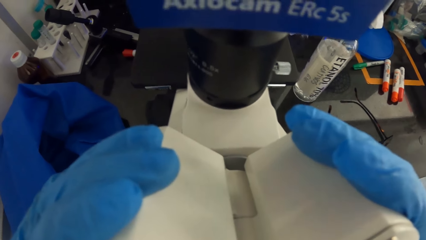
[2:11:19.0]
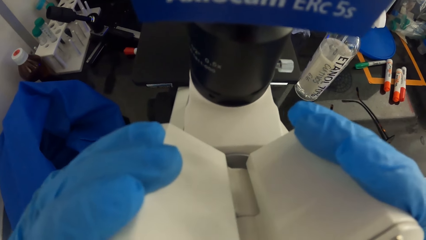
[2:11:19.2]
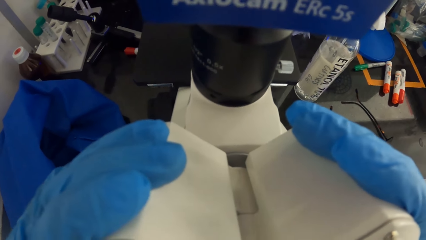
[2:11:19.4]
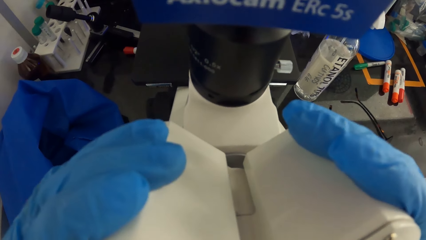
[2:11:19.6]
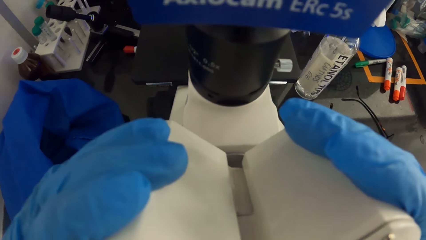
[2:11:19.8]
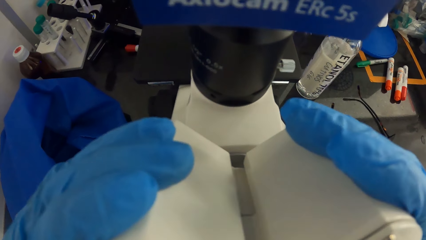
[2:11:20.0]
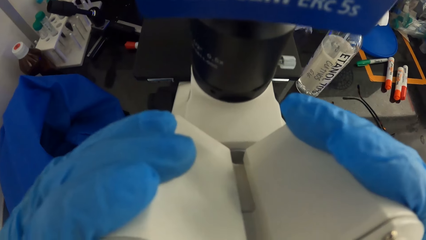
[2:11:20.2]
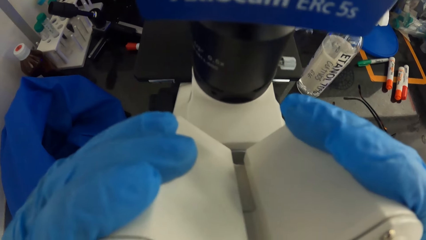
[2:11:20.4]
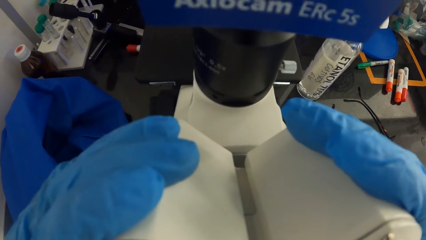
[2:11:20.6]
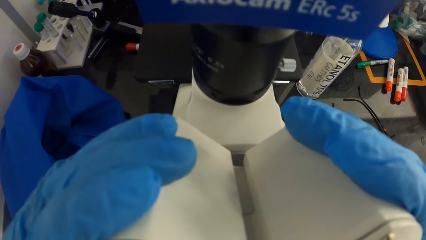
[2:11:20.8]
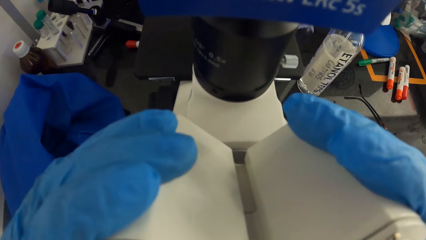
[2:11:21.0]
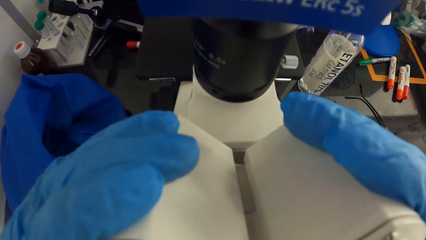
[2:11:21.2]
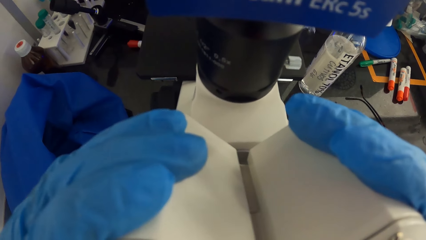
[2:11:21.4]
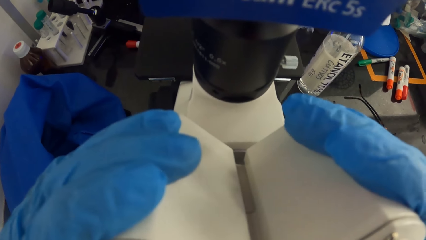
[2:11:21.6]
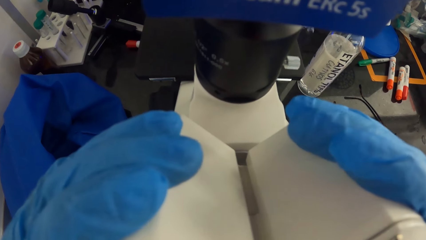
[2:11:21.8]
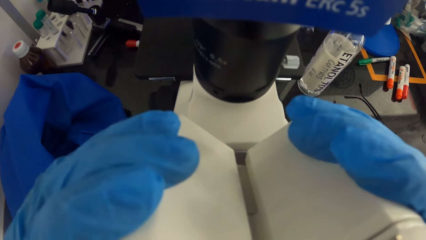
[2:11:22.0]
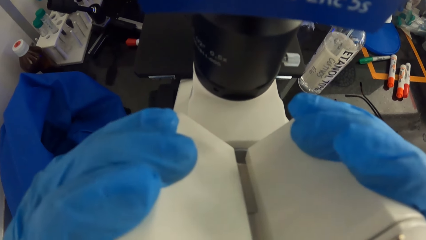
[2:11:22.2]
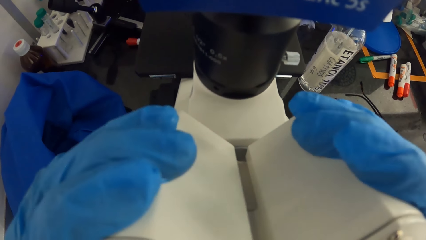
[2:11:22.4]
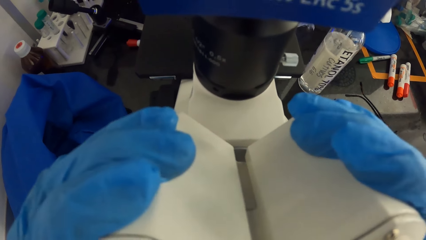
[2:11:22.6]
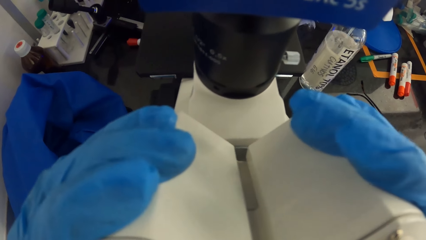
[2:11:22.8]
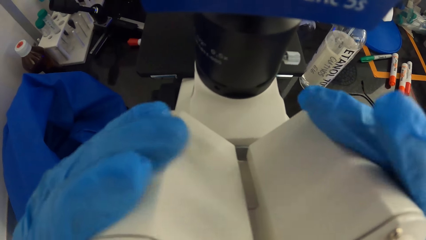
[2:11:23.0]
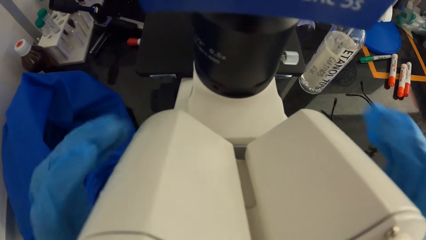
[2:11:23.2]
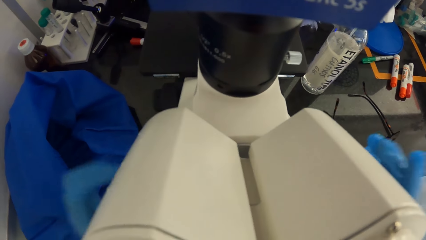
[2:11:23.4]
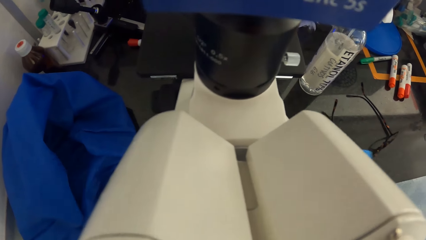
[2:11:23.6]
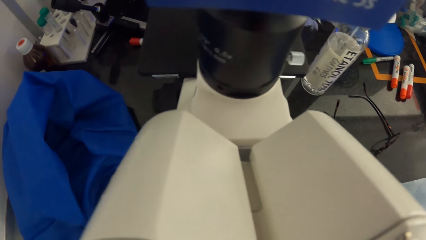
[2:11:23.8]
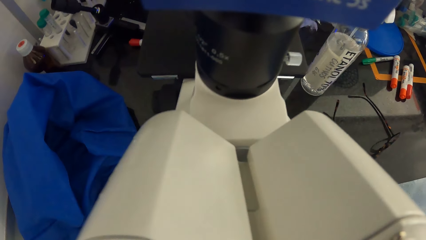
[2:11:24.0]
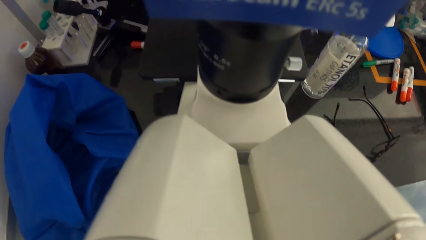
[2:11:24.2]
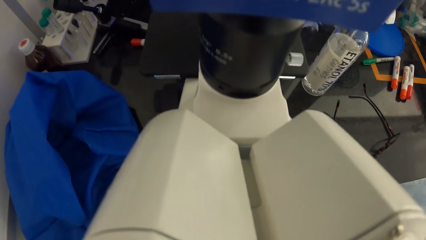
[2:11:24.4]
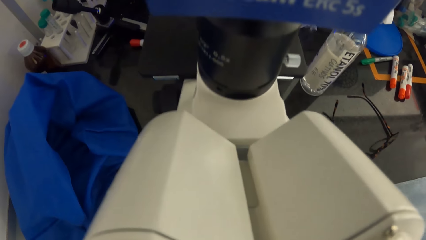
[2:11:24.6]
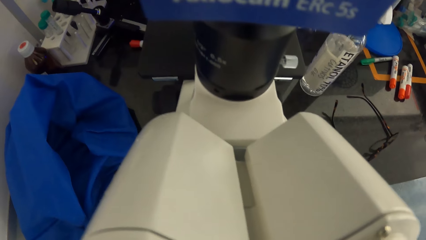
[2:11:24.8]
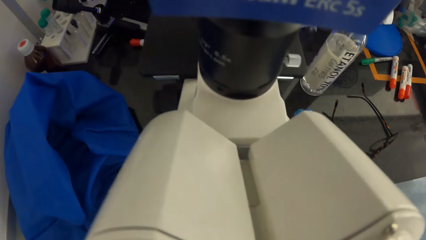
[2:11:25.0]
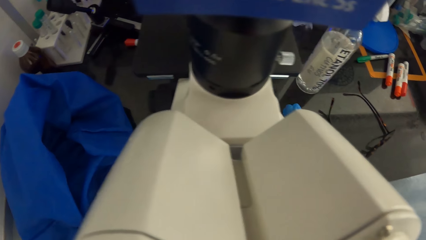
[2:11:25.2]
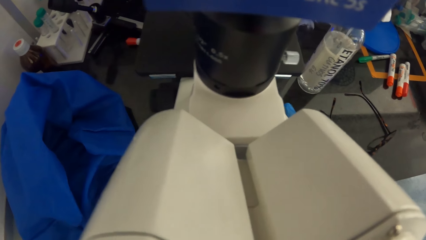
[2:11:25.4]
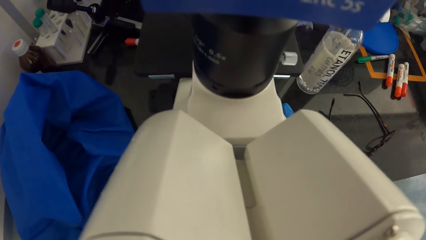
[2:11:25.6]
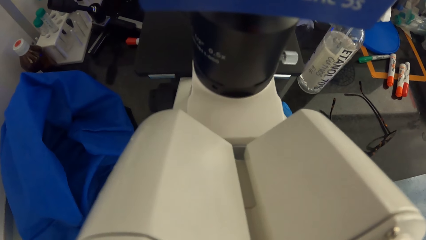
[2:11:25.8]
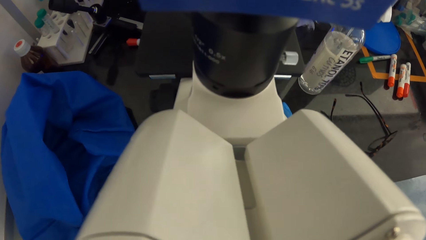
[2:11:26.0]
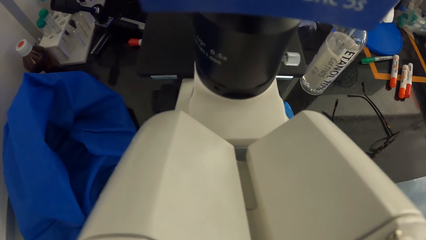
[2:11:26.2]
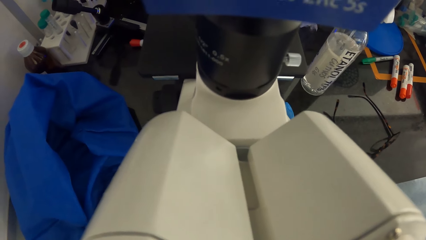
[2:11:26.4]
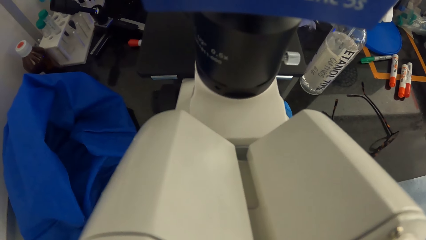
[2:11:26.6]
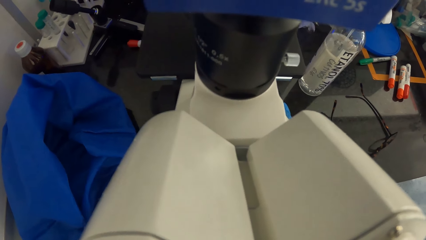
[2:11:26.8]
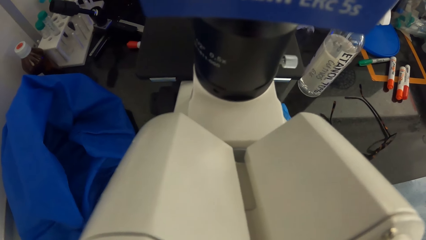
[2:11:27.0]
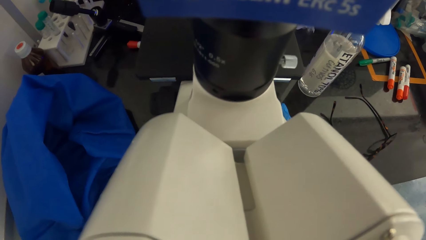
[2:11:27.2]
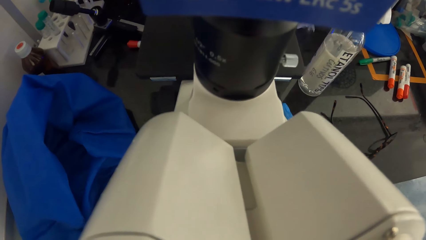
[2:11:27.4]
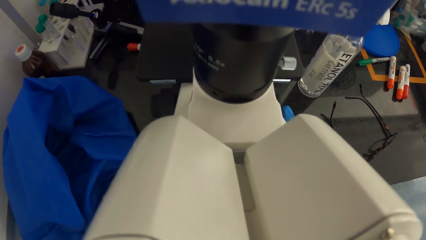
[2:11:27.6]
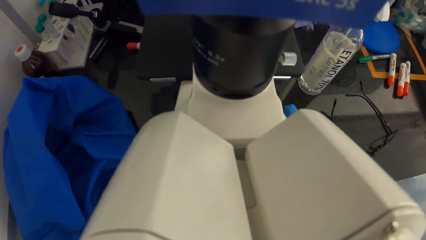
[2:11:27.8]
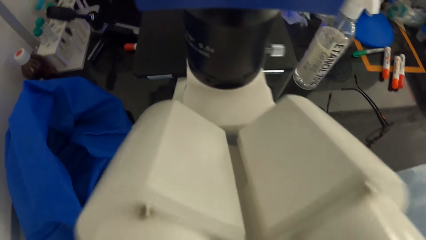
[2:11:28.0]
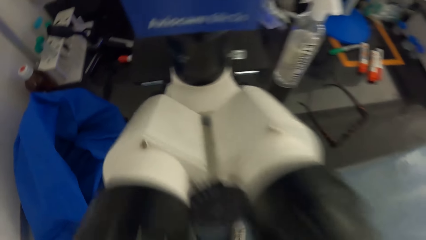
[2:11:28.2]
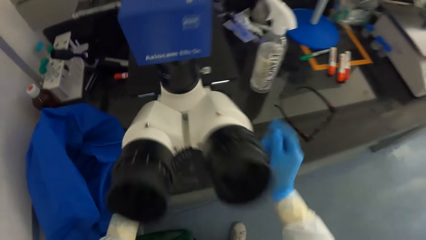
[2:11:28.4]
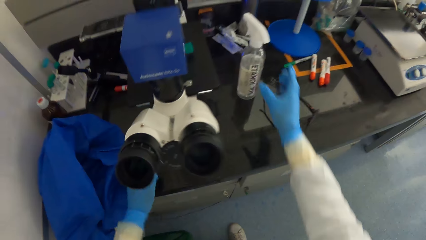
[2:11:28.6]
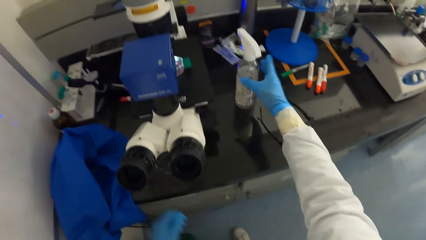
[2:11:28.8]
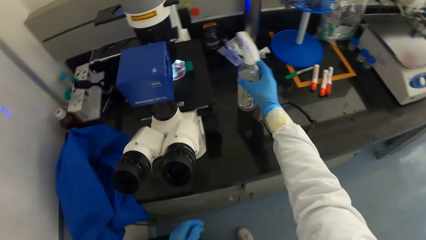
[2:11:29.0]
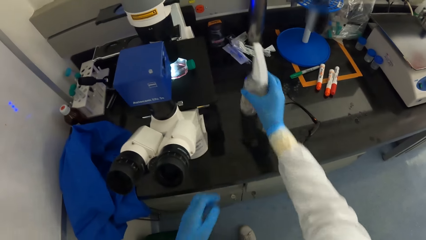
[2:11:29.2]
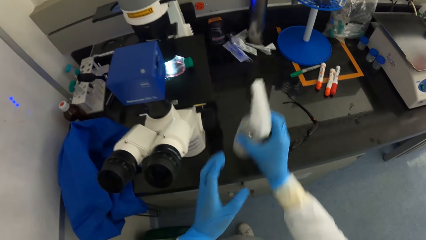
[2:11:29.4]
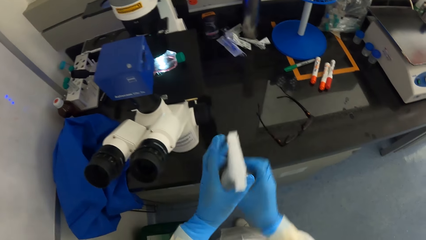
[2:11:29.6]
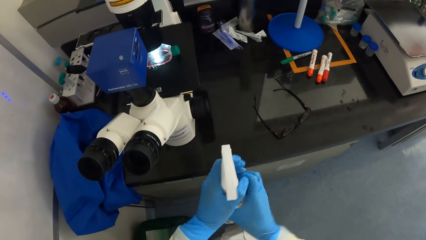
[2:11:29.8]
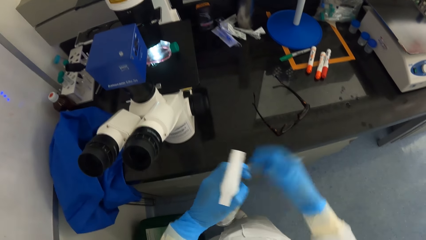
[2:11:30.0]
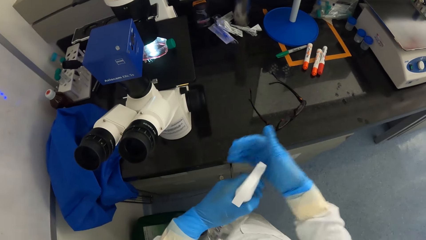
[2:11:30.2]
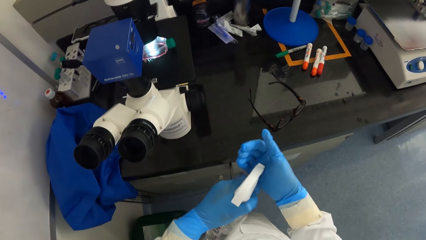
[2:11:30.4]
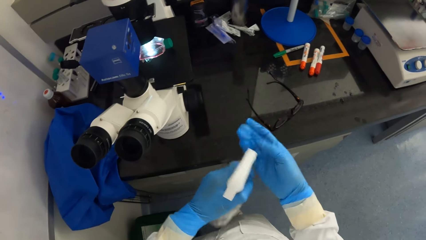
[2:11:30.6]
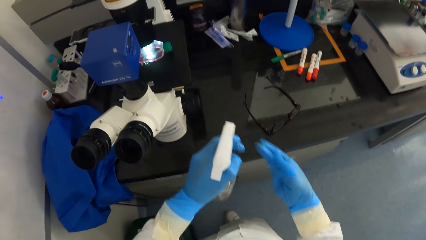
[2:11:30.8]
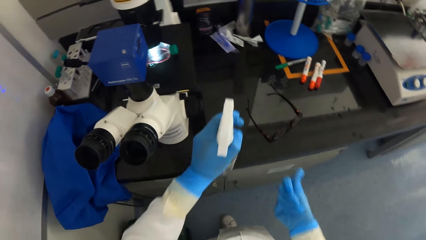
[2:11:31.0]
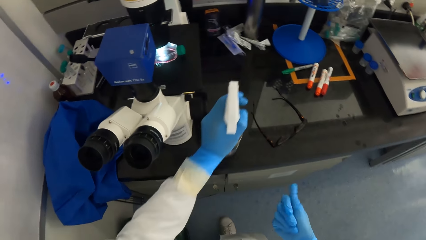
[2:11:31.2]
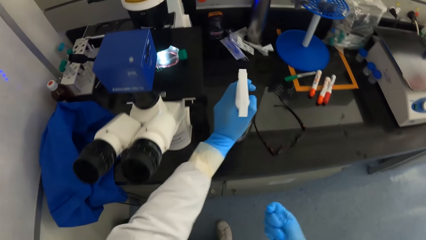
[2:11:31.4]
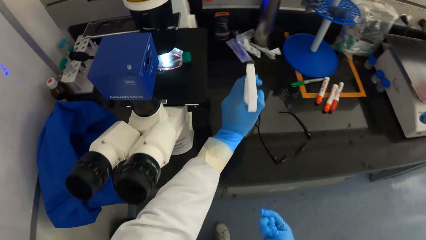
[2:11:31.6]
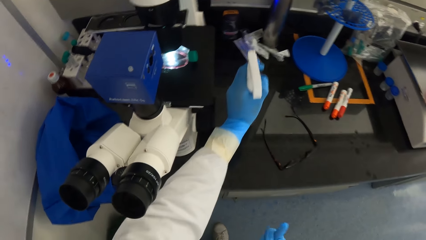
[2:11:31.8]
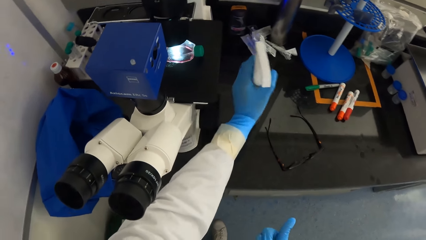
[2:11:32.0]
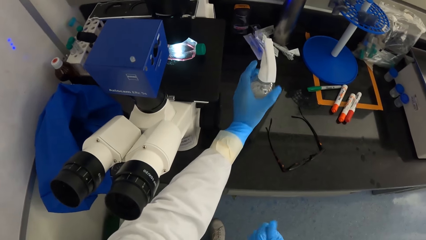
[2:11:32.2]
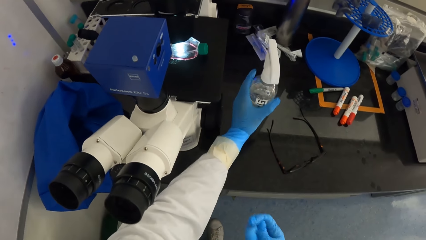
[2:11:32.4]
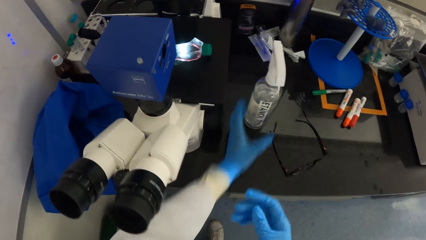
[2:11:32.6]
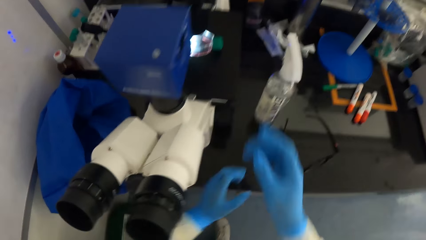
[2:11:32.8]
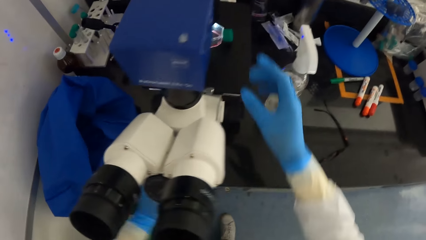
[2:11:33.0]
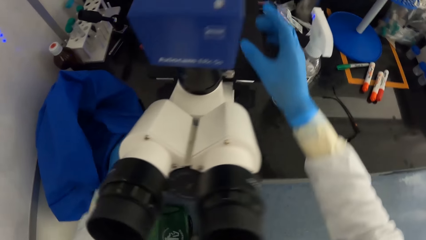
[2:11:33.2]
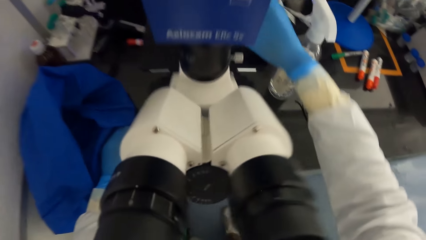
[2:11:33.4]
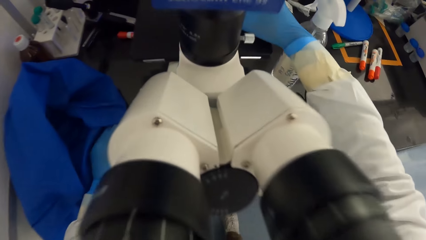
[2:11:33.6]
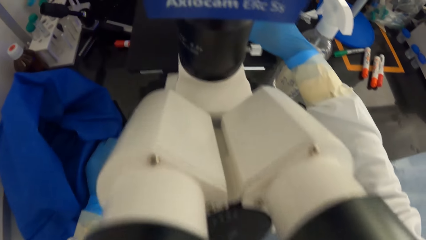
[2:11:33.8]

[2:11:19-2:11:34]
The camera wearer holds the microscope with both hands. She picks up a sanitizer spray bottle from a table with her right hand. She passes the sanitizer spray bottle in her right hand to her left hand. She sprays her right hand with sanitizer from the spray bottle. She drops the sanitizer spray bottle onto the table with her left hand. She places her left hand onto the table. She adjusts a sample dish on a stage of the microscope with her right hand. She looks into the eyecups of the microscope.
